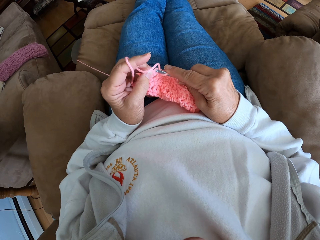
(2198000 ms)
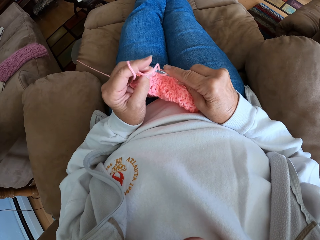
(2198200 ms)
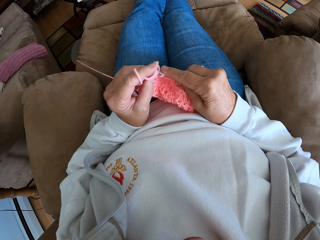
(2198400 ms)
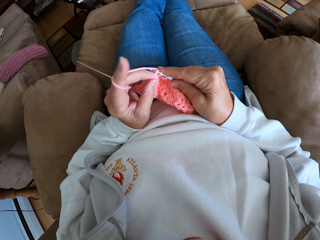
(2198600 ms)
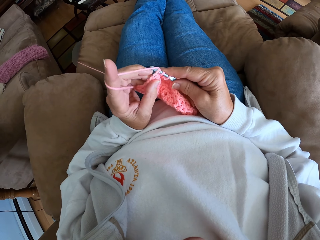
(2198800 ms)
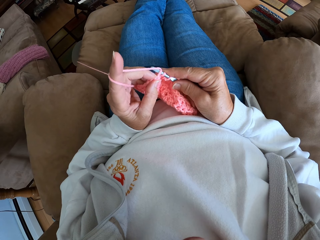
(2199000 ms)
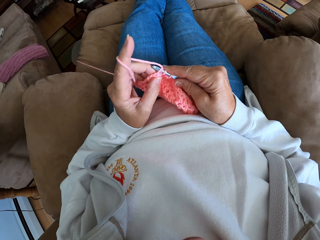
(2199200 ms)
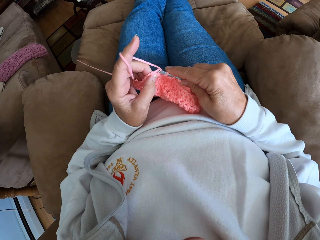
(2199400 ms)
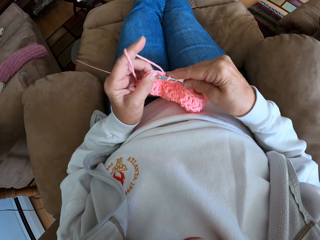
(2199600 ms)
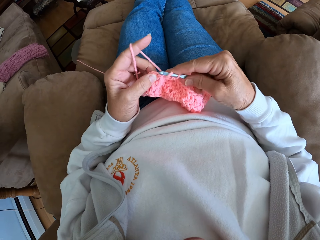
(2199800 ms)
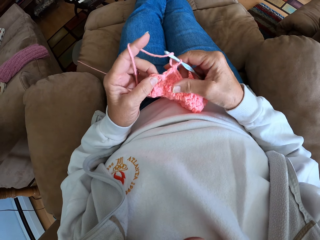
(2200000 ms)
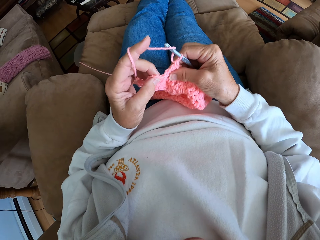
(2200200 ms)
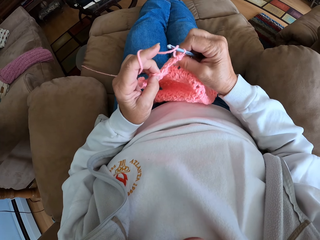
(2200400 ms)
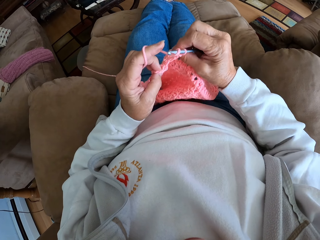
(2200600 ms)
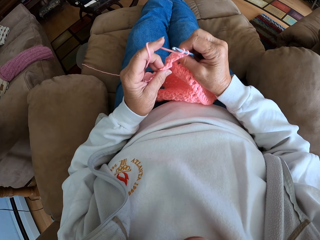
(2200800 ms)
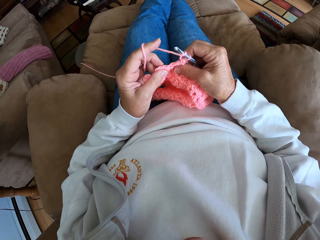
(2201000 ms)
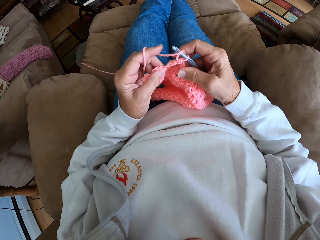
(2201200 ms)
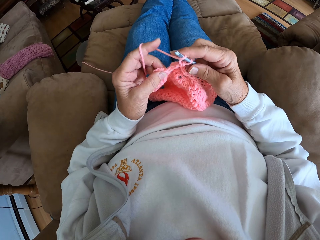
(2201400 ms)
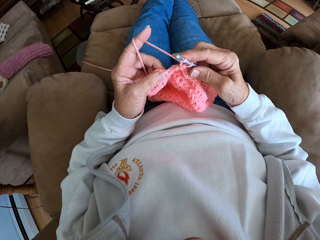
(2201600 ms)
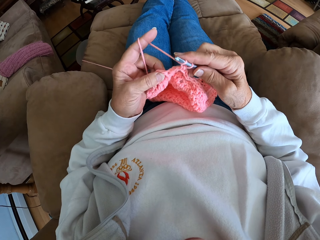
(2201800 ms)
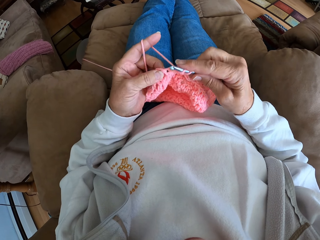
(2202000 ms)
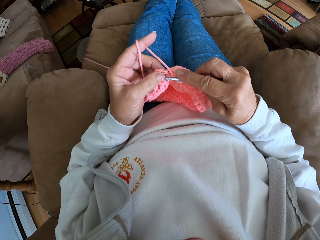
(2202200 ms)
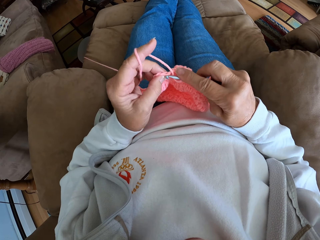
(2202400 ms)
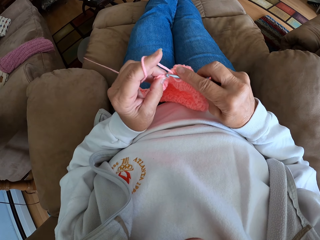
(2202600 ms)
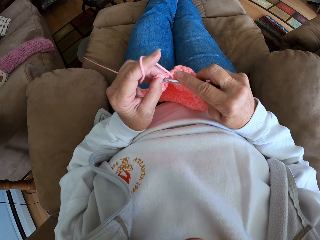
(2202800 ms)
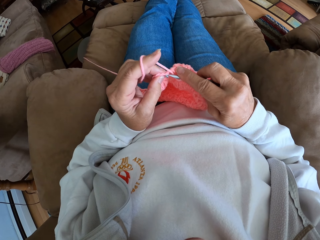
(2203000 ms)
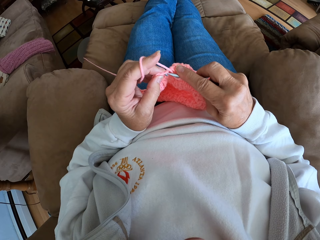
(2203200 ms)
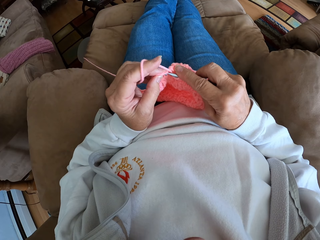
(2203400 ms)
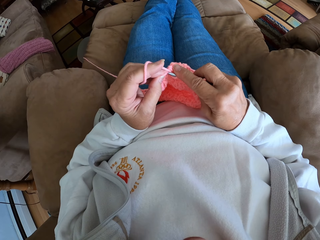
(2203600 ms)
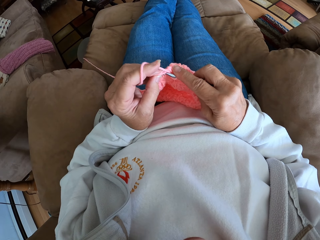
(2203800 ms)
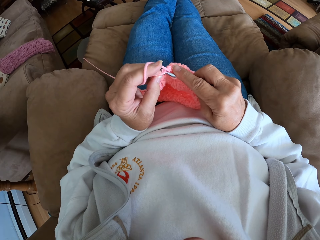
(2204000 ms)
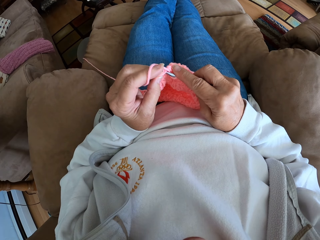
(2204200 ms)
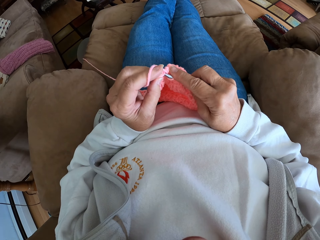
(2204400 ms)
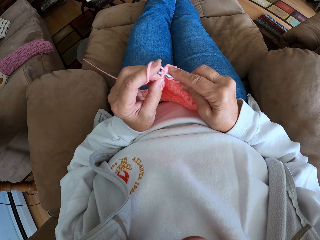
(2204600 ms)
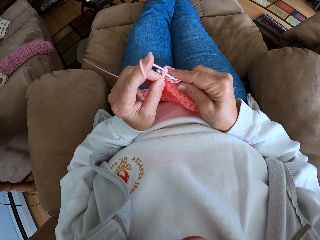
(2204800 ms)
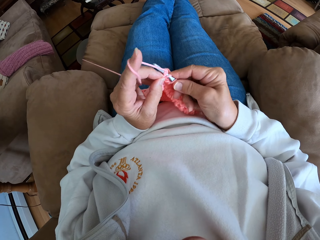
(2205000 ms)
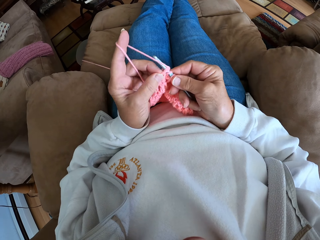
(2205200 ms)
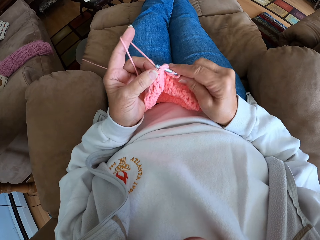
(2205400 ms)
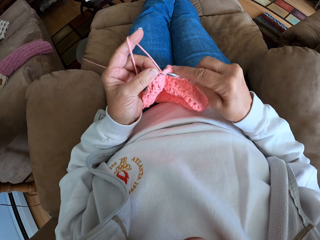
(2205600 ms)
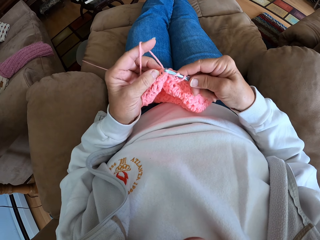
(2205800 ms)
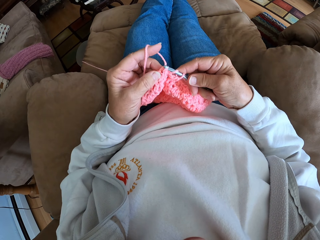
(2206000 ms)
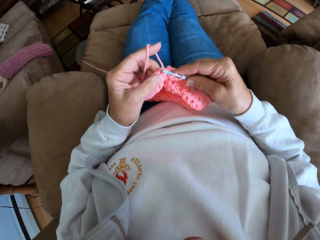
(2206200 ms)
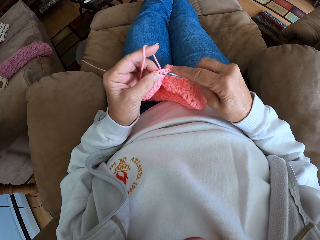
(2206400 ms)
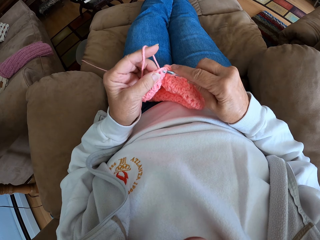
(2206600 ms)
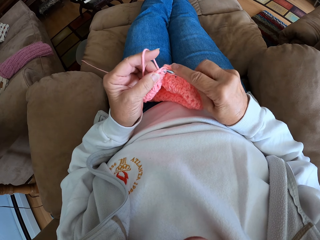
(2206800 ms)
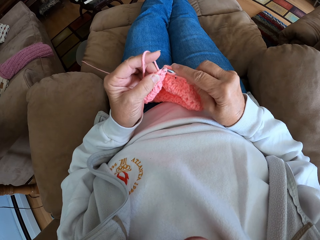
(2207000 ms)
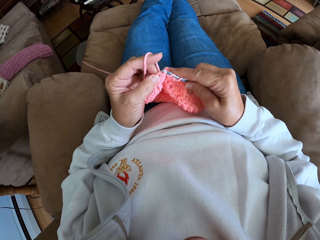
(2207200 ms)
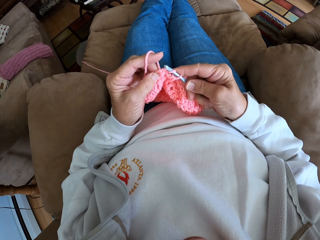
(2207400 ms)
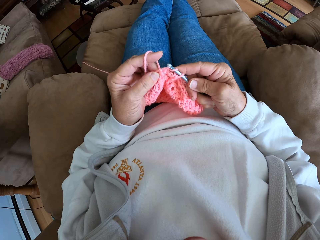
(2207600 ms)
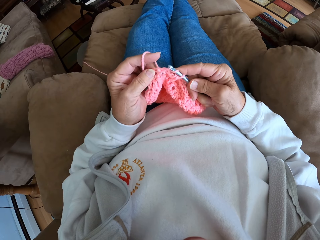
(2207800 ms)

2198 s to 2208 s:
The camera wearer places the wool fabric more on her lap with her right hand. She continues crocheting with the yarn and the crochet hook.

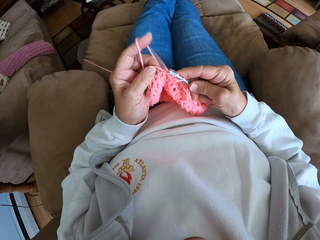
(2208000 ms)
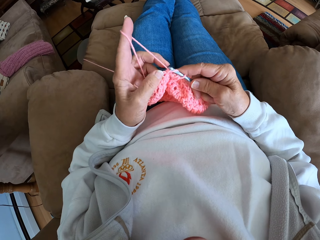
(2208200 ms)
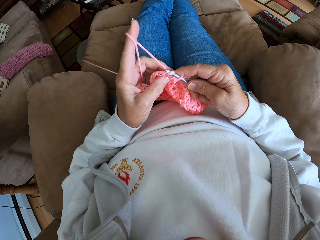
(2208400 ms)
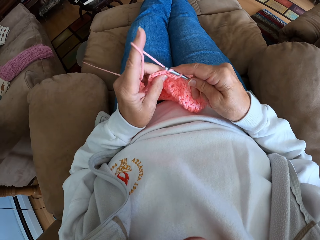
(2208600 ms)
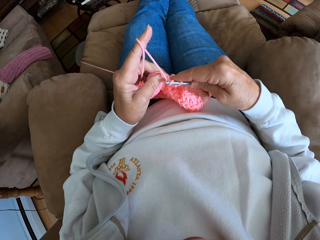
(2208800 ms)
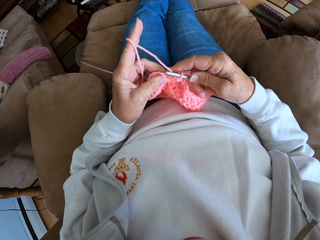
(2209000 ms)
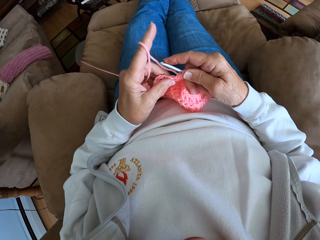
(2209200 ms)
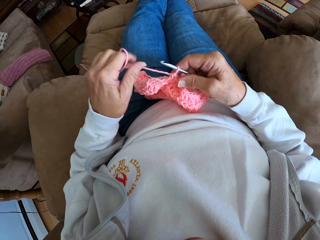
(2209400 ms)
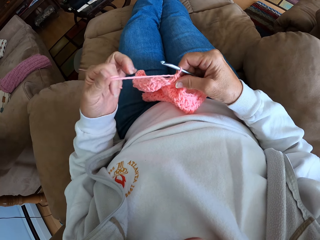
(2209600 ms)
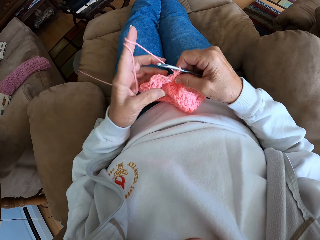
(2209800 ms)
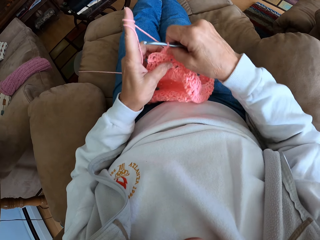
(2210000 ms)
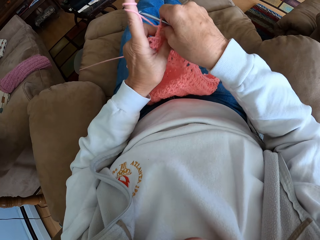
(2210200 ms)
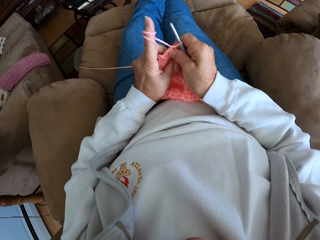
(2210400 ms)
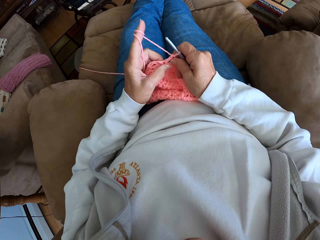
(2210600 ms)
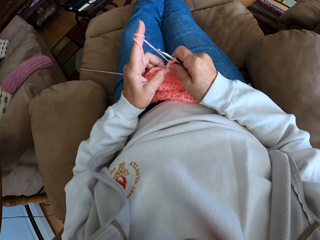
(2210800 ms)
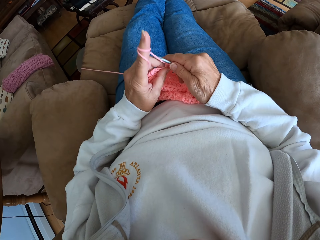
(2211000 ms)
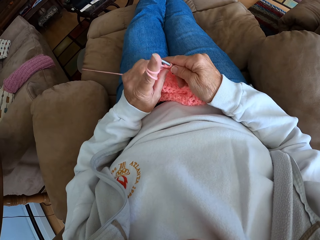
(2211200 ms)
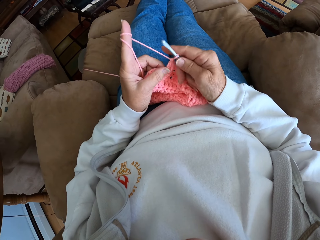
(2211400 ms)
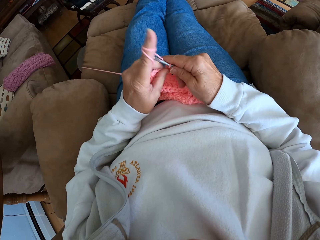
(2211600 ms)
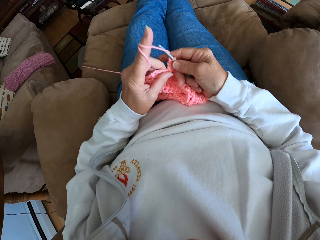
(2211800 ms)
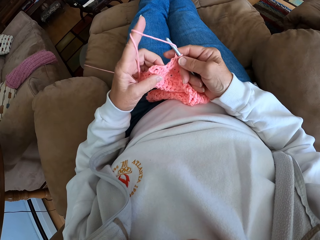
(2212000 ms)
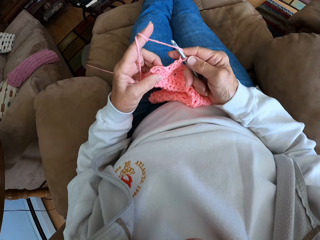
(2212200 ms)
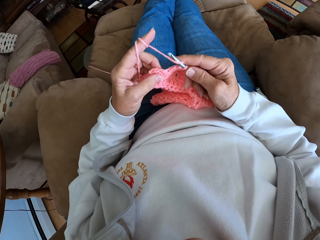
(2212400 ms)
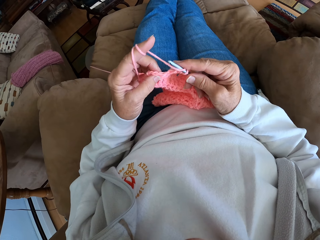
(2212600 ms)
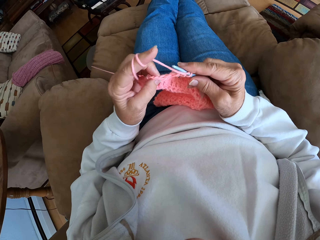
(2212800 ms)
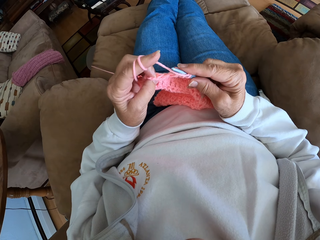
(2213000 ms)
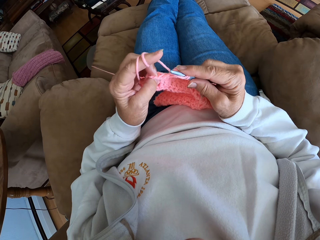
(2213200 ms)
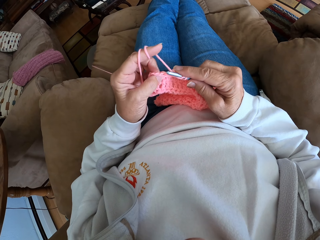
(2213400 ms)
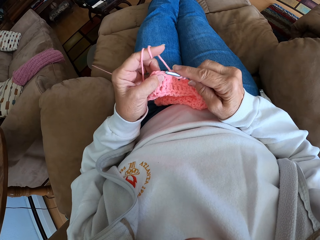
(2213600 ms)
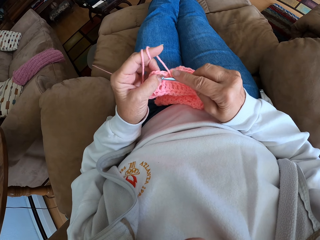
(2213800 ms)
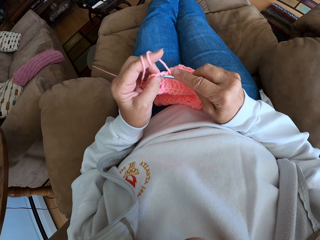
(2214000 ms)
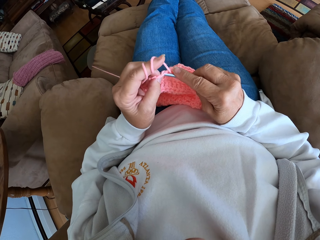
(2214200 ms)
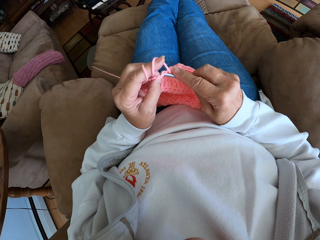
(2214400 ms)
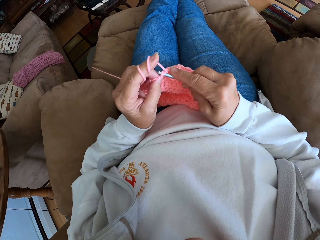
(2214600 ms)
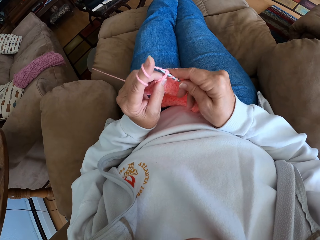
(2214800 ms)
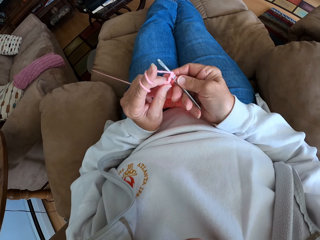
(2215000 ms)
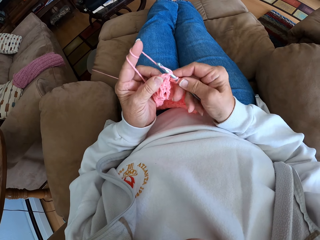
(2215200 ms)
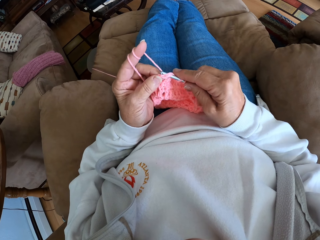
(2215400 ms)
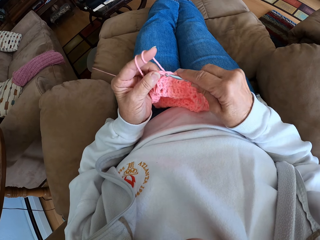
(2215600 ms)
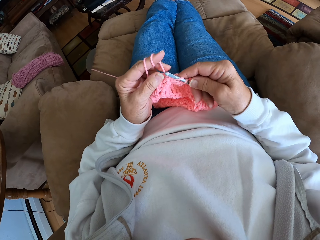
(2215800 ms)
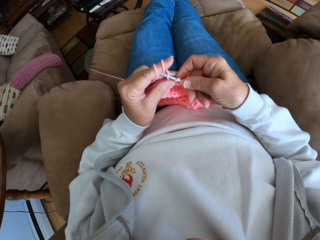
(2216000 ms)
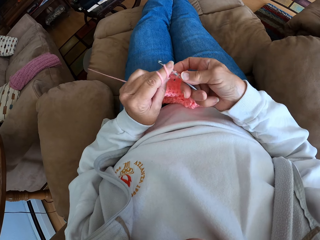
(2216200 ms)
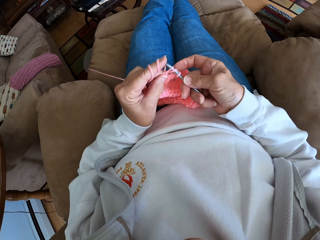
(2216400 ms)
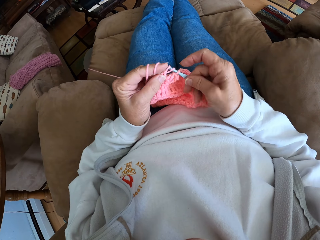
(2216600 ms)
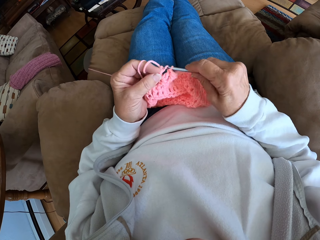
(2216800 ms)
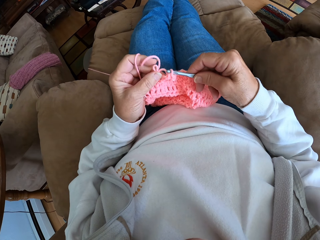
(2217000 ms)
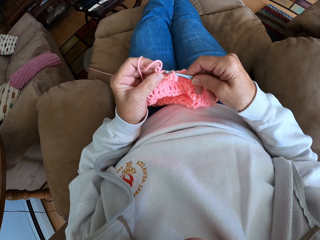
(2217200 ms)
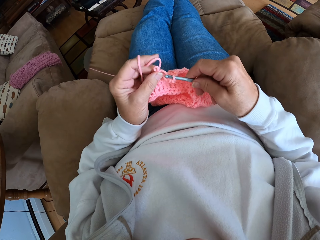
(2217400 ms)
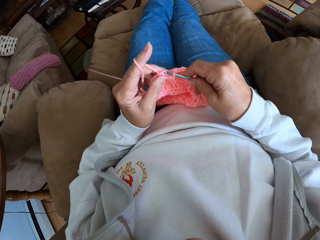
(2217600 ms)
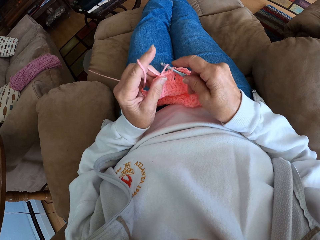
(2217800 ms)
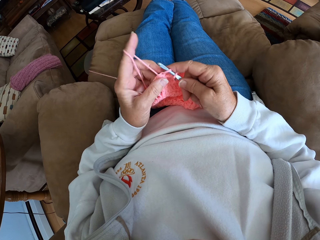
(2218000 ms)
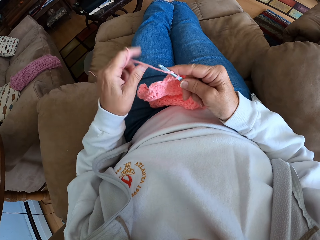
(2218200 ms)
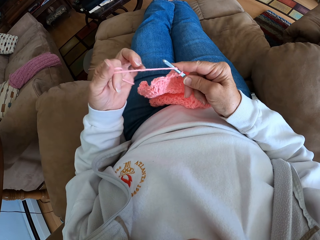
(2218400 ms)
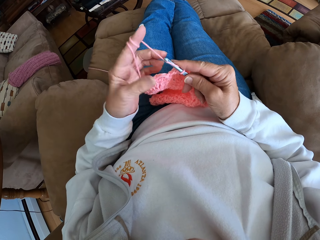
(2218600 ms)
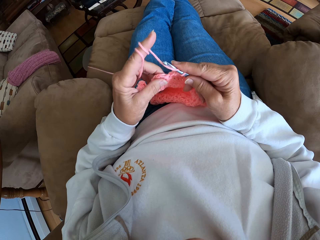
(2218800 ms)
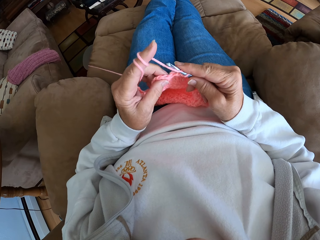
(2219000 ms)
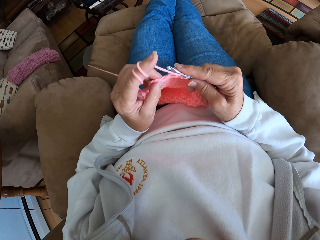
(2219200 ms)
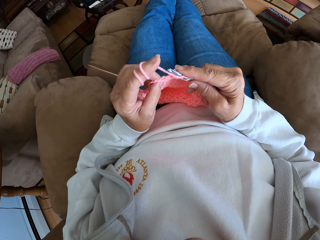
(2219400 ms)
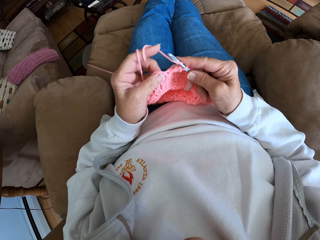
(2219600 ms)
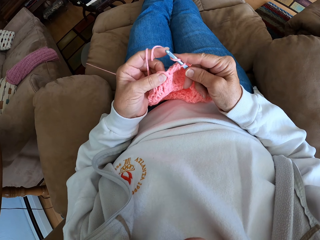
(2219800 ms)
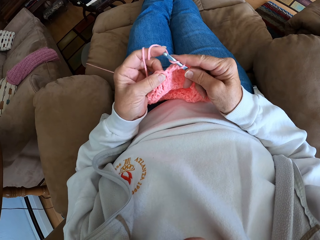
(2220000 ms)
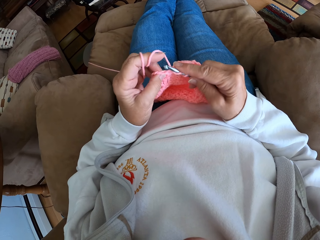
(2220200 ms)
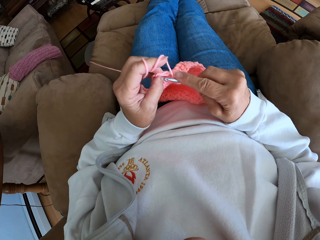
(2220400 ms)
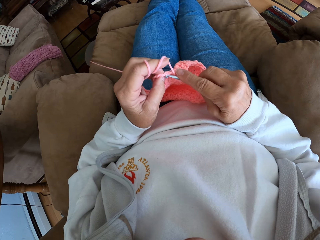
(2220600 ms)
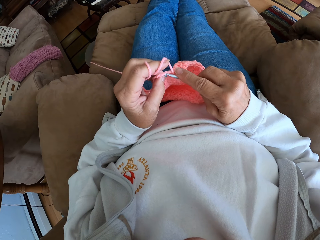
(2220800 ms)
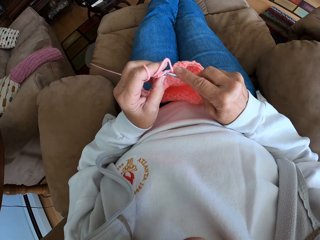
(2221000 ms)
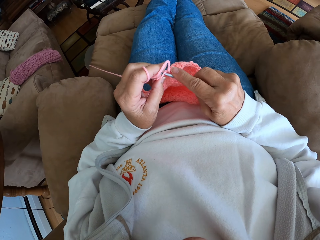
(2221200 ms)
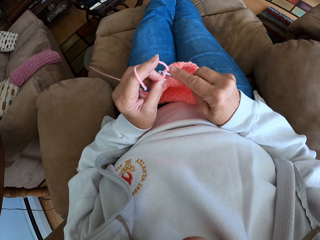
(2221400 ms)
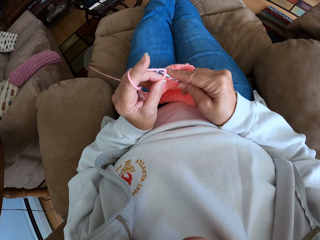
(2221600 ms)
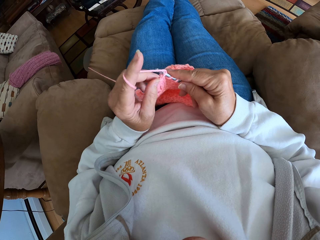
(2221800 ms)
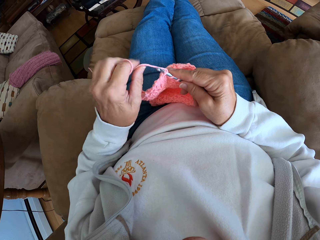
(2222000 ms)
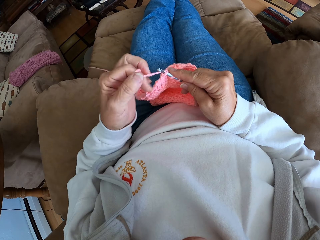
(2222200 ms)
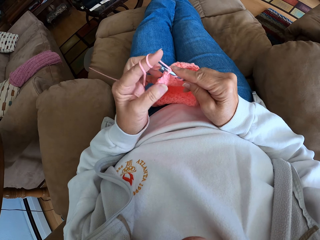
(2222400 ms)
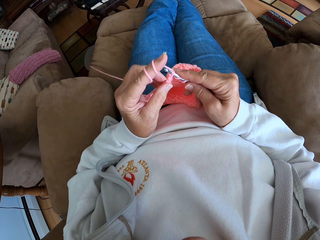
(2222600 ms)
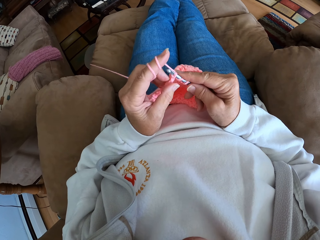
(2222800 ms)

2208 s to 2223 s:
The camera wearer rolls more yarn on her left finger. She places the wool fabric properly on her lap with both hands. She continues crocheting the garment with the yarn and the crochet hook. She rolls more yarn on her left finger and continues crocheting with the yarn and the crochet hook.
